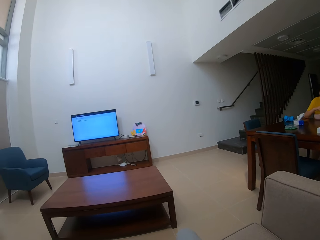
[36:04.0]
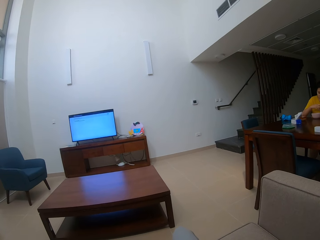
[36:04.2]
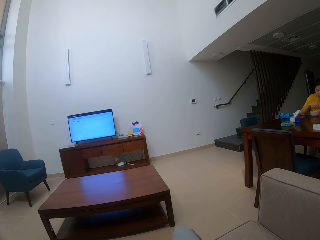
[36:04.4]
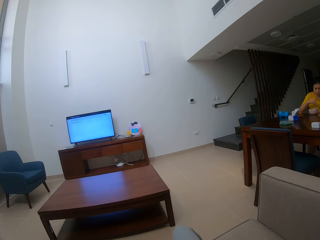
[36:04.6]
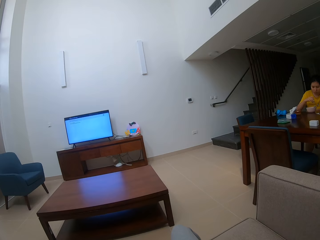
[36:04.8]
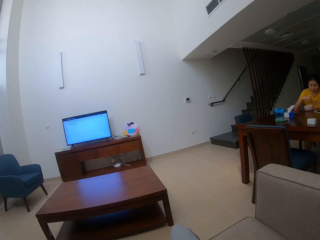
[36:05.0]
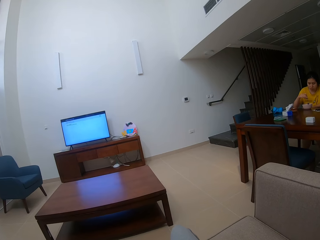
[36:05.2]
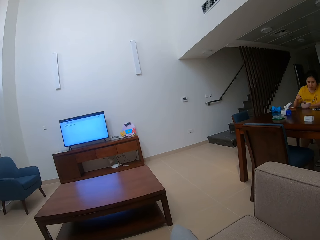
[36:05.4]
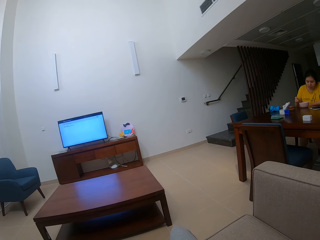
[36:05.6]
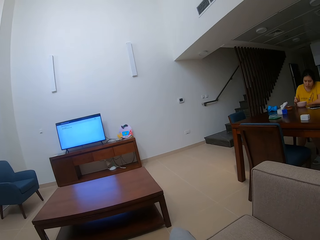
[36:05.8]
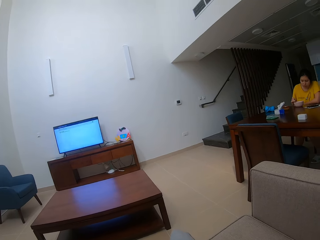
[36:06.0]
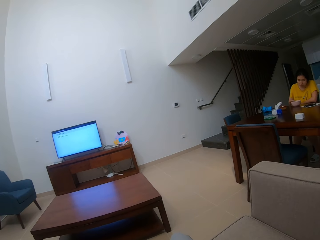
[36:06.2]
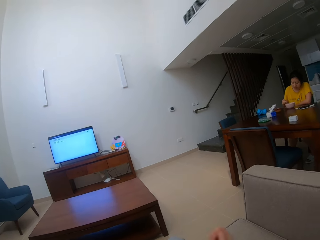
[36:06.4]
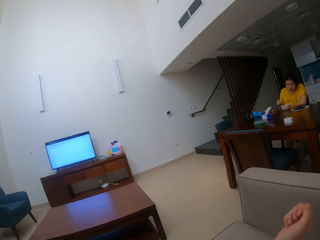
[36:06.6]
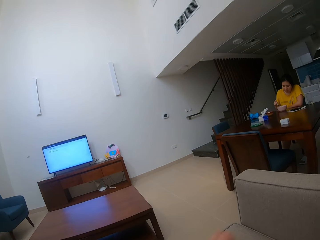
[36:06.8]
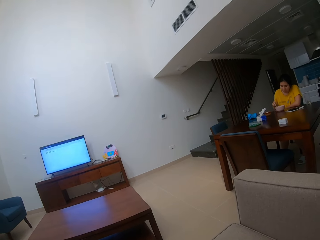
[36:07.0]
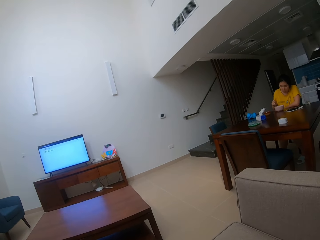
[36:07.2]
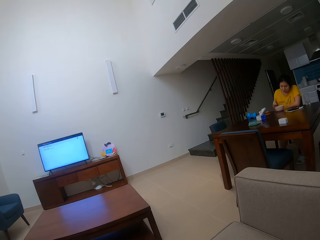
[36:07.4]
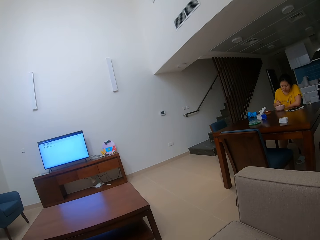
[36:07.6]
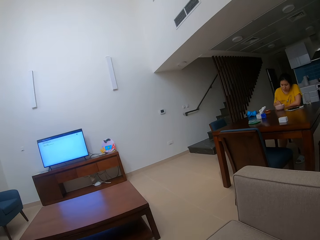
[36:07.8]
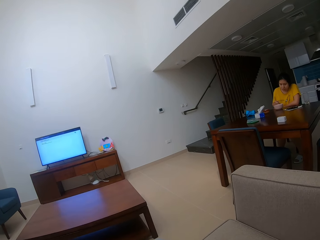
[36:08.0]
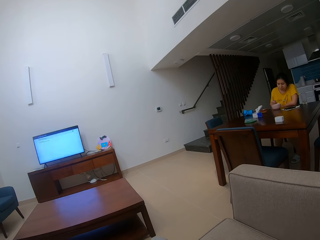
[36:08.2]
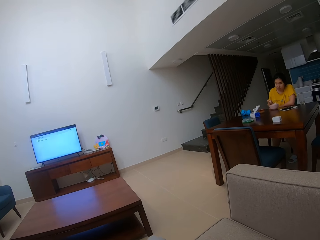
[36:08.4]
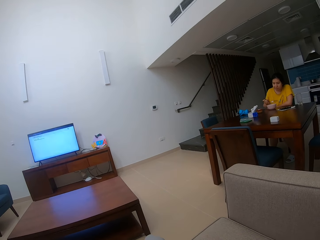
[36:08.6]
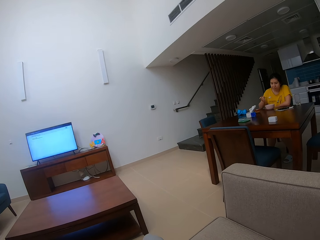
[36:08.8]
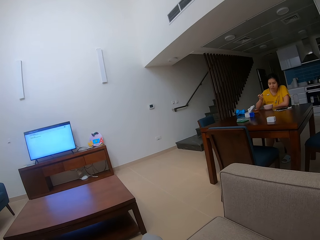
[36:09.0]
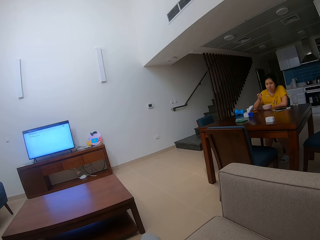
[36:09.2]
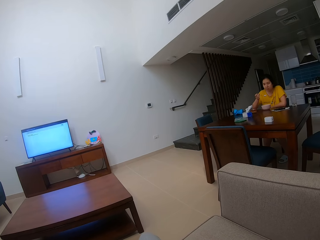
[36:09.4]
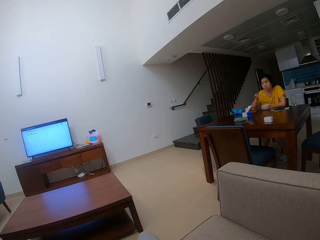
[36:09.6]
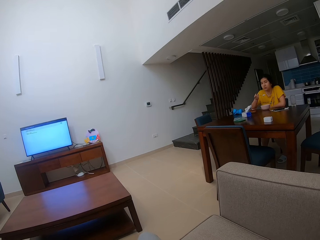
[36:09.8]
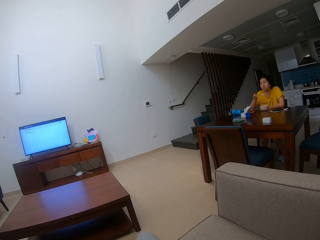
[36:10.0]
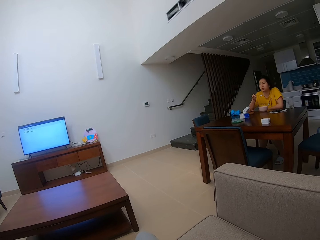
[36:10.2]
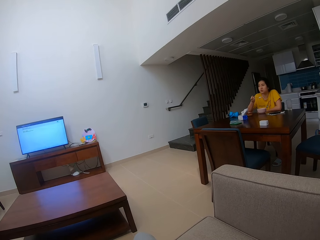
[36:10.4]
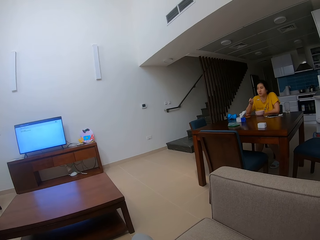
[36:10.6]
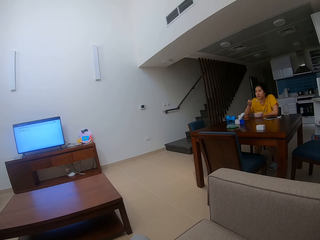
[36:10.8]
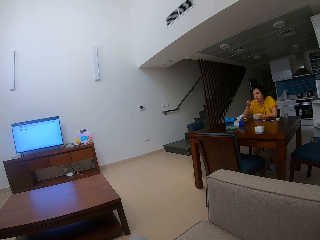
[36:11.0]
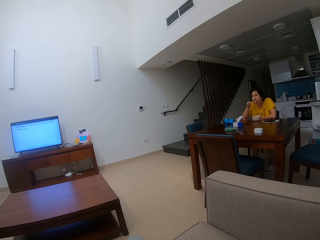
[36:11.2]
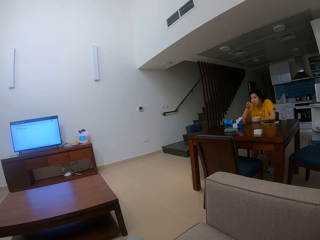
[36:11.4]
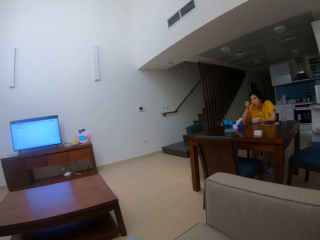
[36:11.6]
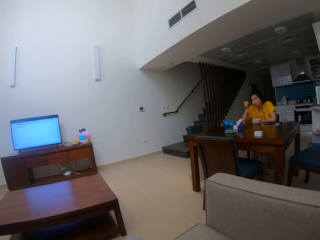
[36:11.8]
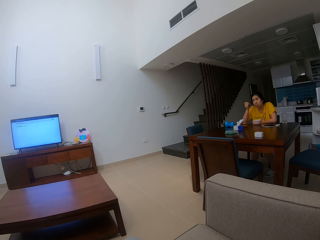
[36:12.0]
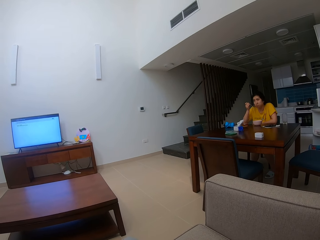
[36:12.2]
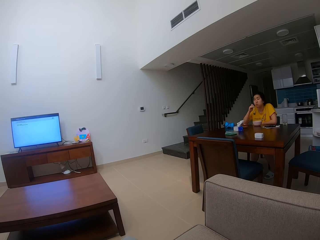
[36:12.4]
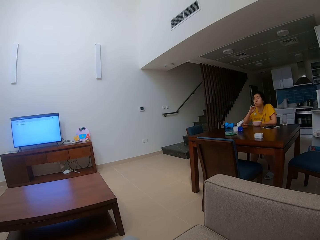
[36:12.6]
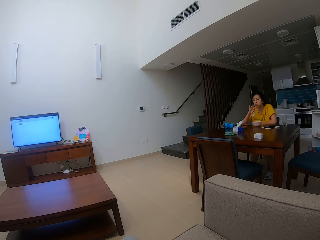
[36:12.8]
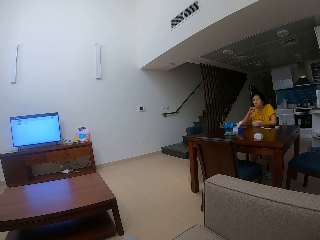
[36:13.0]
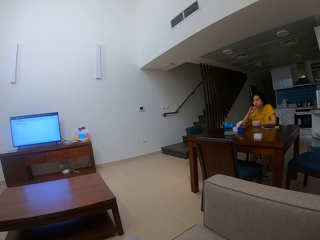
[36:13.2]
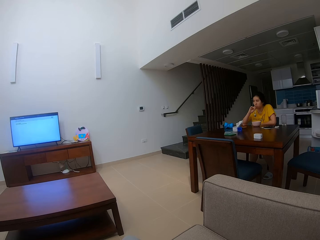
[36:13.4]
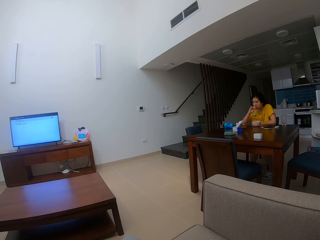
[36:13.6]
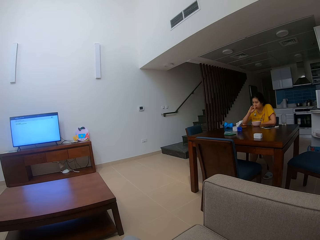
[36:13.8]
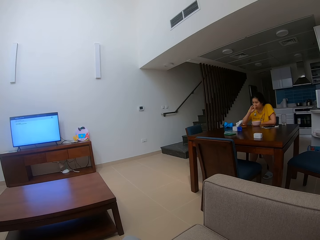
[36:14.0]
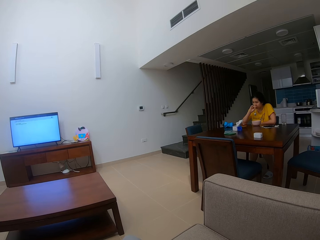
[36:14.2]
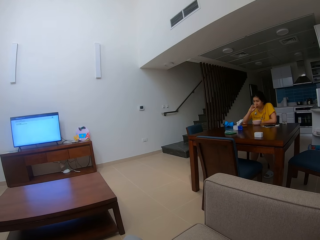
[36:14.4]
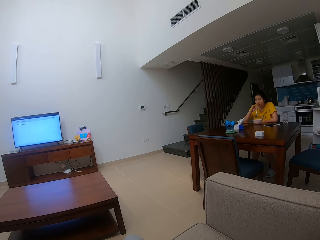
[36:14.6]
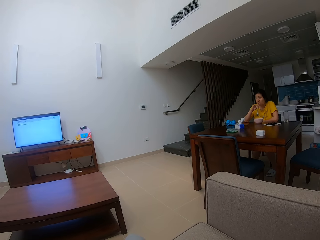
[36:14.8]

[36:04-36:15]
The camera wearer talks to the person. The person talks to the camera wearer. The person eats food with a spoon.

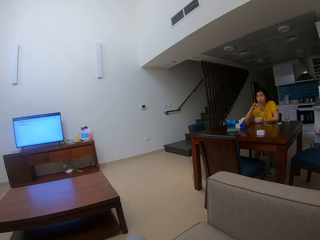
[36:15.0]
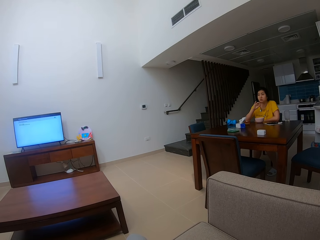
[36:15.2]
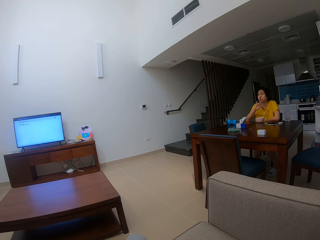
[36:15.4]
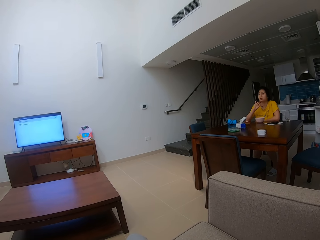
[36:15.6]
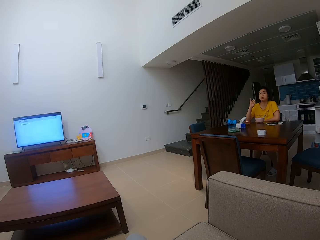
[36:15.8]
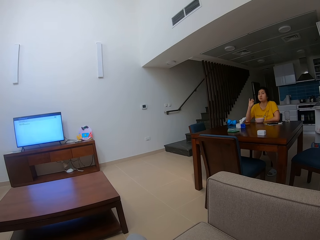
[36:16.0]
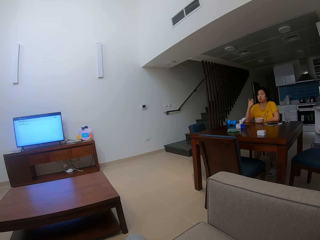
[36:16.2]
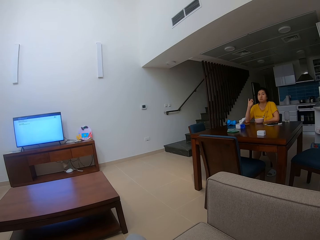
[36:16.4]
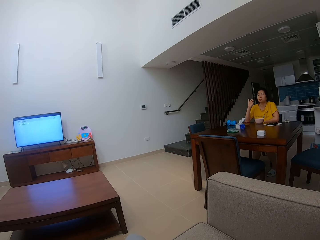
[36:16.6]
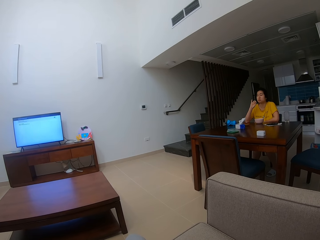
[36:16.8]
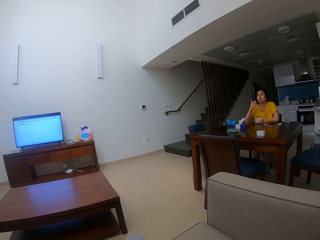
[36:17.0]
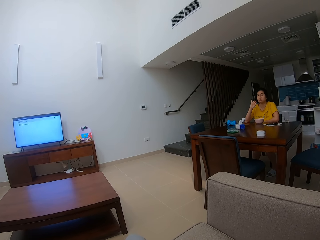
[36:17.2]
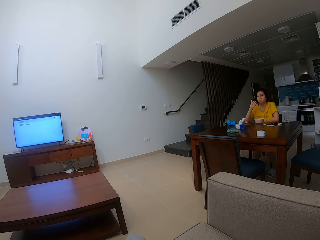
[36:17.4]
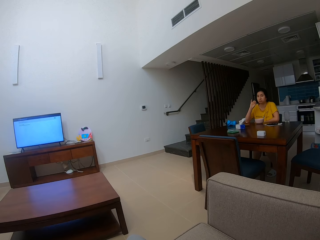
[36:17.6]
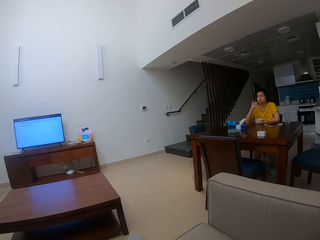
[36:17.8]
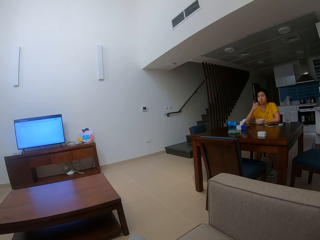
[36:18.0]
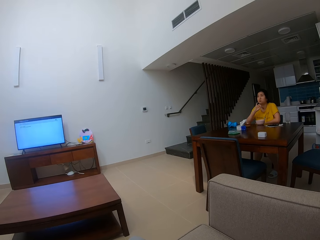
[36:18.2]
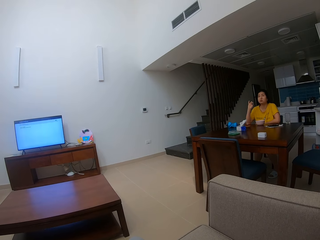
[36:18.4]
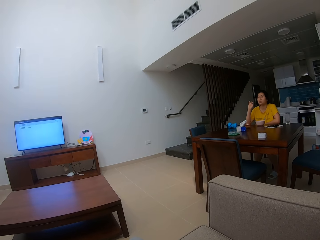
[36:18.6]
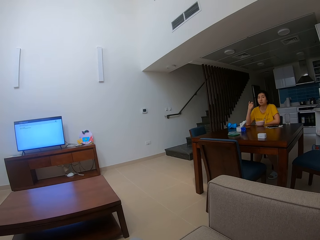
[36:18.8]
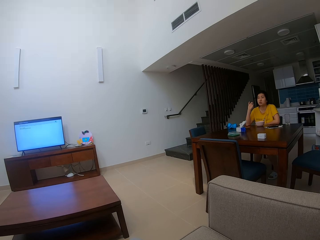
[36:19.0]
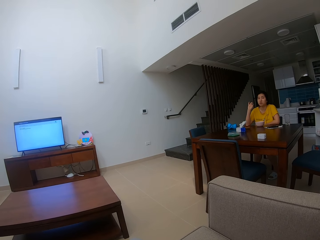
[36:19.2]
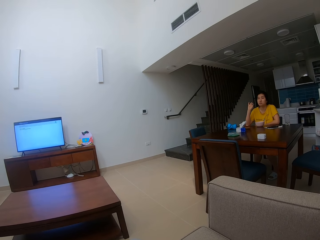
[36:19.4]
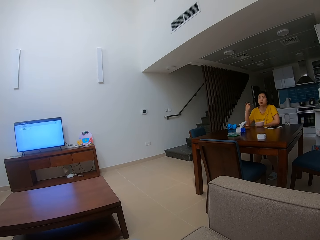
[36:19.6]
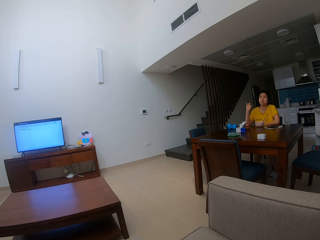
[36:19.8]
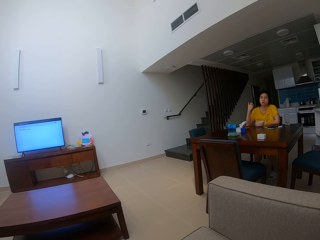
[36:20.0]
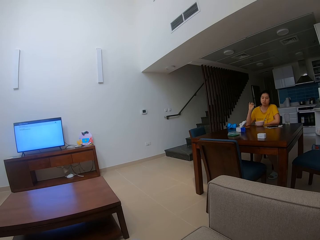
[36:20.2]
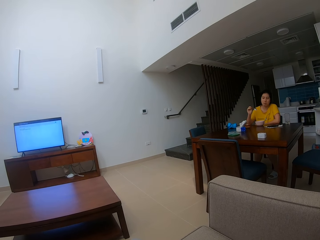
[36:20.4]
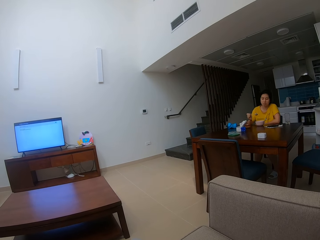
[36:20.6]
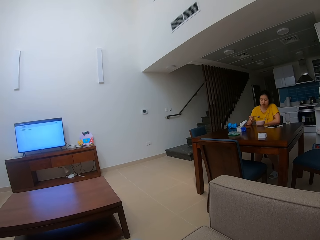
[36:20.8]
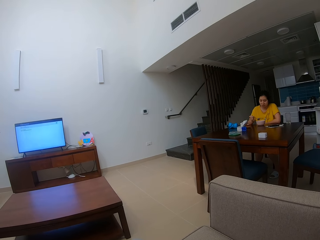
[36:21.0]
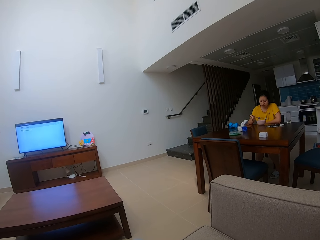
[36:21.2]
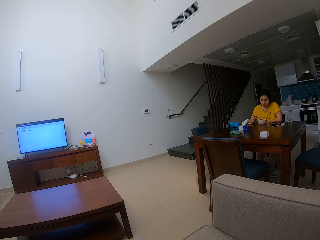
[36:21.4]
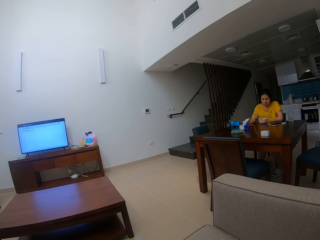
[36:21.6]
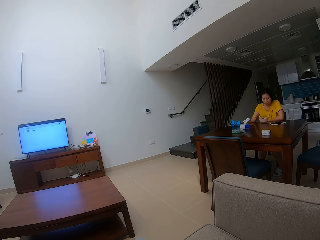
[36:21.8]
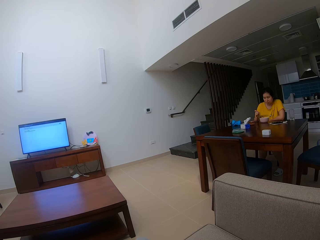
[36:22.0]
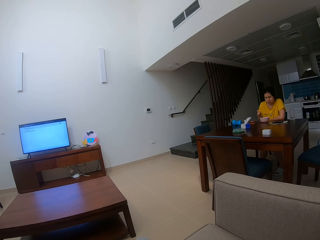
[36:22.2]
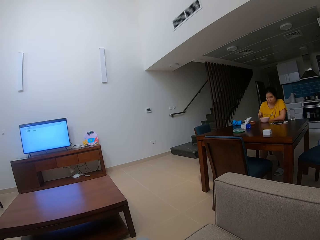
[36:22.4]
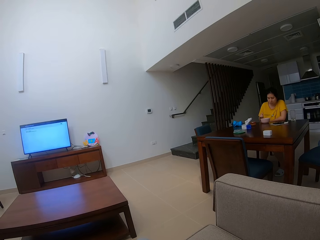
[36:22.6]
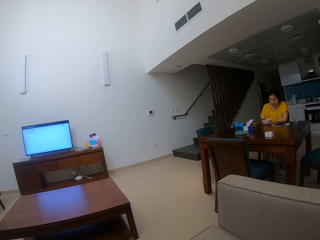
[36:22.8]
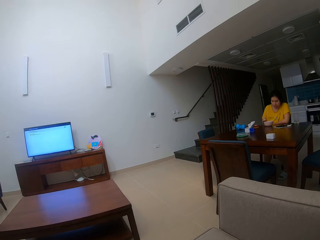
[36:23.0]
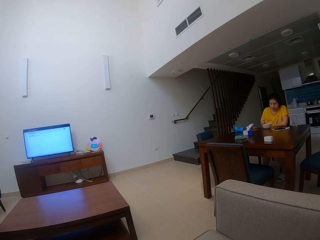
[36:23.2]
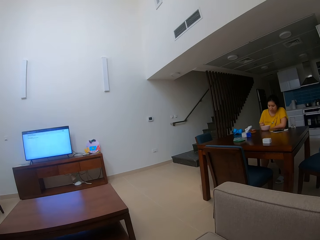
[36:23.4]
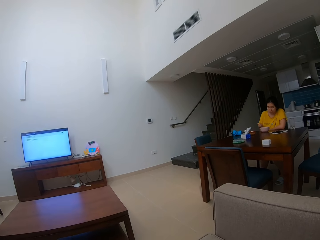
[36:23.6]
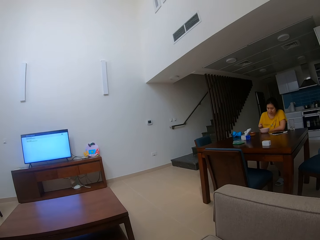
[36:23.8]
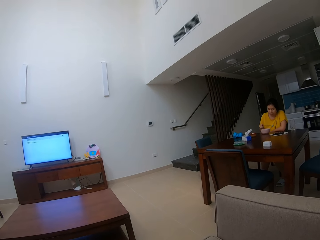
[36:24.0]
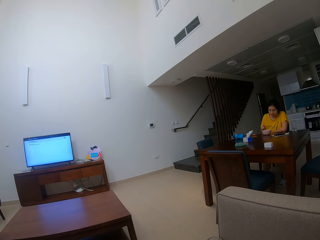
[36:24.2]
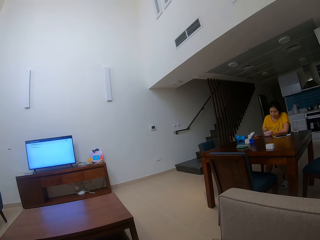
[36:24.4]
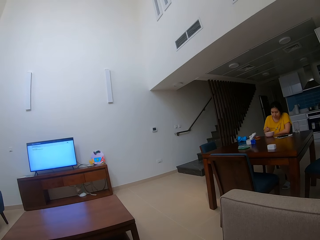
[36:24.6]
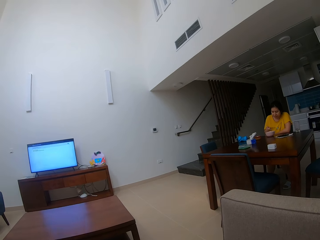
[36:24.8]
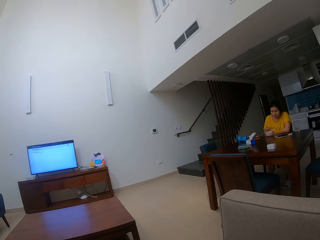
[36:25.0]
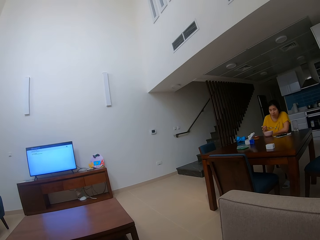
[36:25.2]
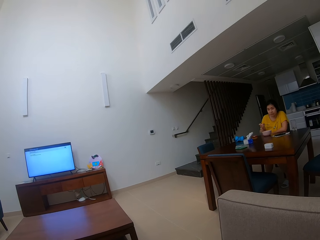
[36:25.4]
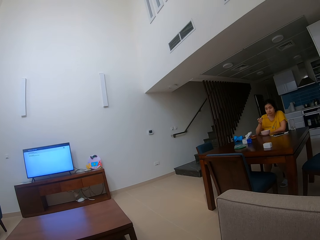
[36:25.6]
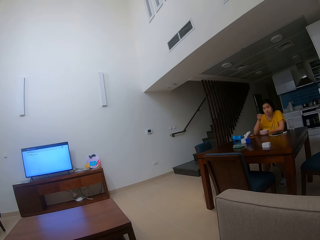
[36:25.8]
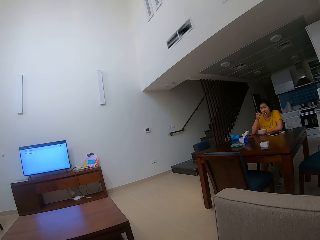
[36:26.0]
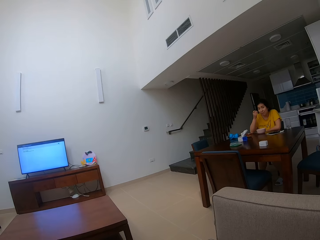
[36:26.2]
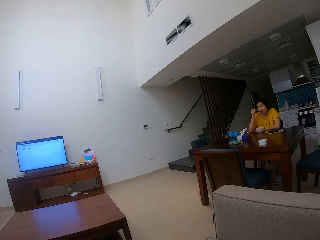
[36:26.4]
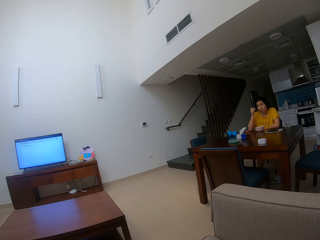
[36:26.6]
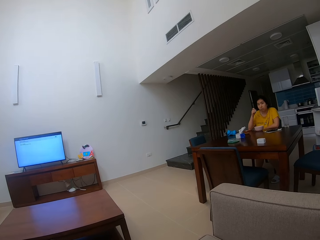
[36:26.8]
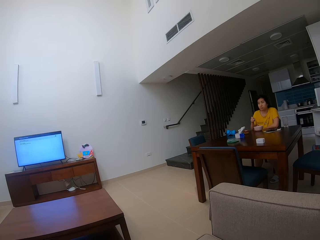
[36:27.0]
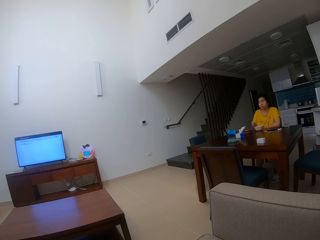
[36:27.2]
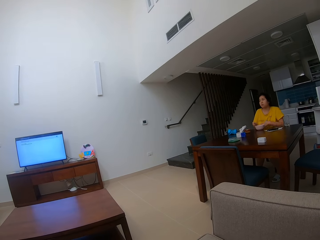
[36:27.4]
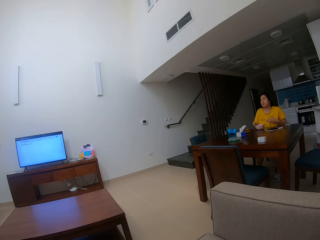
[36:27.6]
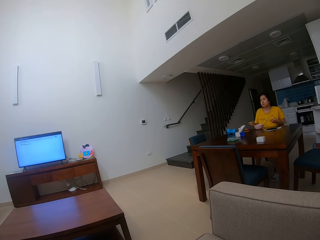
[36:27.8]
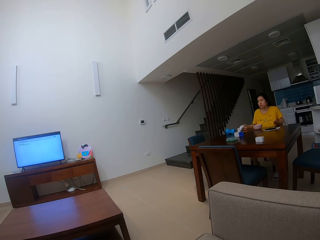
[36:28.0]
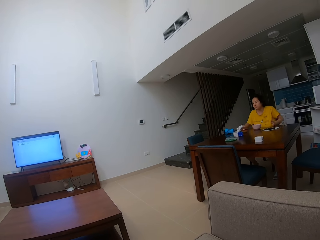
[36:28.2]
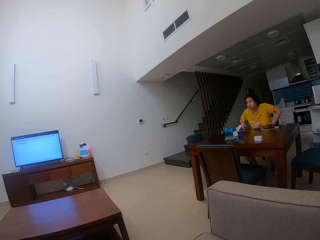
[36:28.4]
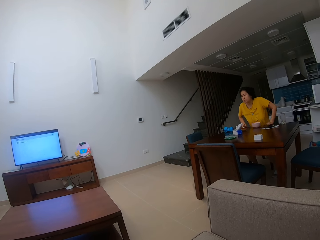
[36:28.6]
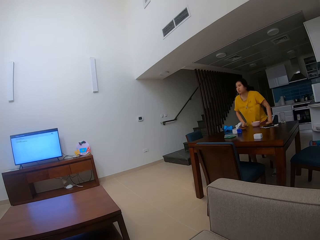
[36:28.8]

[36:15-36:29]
The person talks to the camera wearer with signs. The person eats the food with a spoon. The camera wearer stares at the person. The person eats the food with a spoon.
